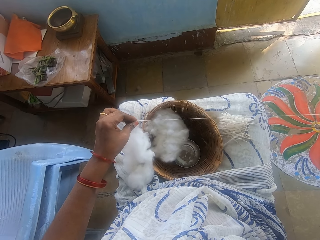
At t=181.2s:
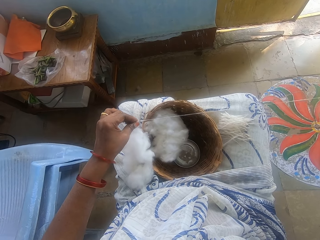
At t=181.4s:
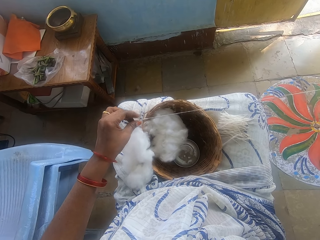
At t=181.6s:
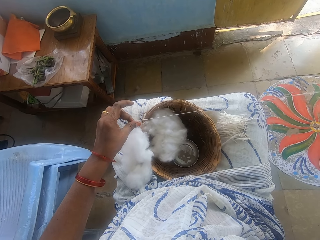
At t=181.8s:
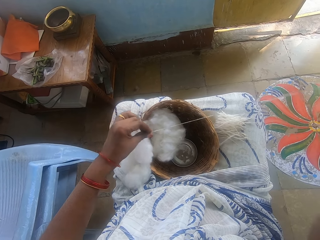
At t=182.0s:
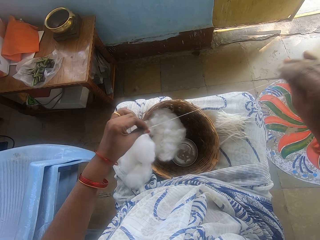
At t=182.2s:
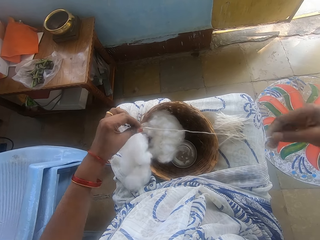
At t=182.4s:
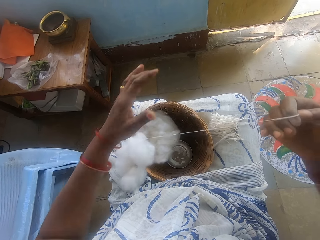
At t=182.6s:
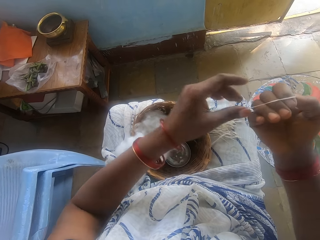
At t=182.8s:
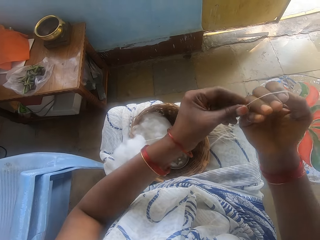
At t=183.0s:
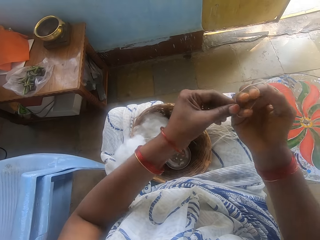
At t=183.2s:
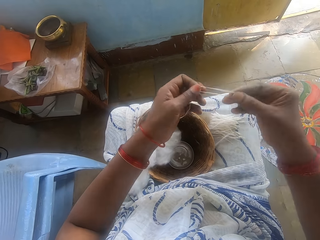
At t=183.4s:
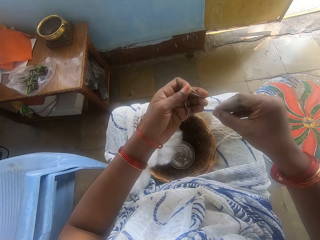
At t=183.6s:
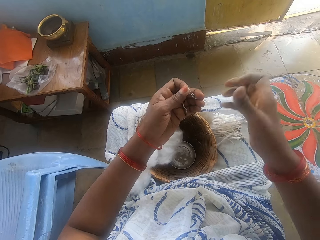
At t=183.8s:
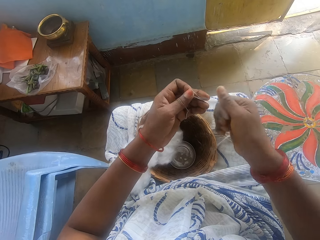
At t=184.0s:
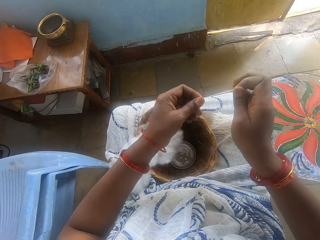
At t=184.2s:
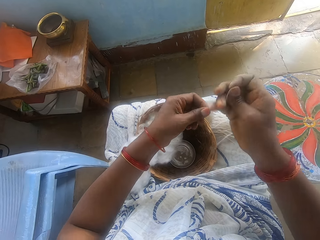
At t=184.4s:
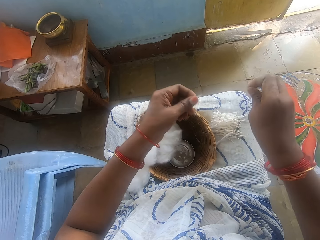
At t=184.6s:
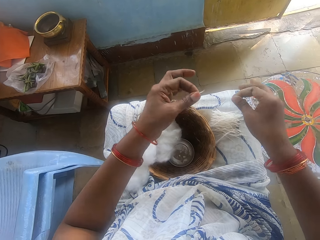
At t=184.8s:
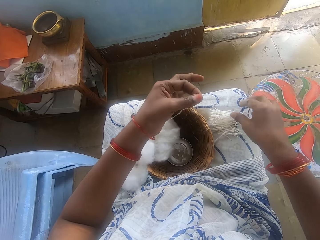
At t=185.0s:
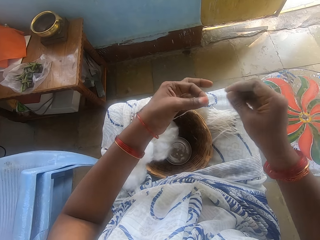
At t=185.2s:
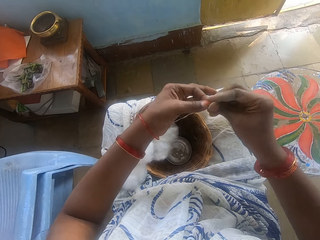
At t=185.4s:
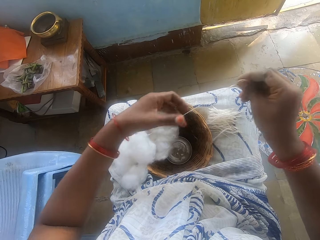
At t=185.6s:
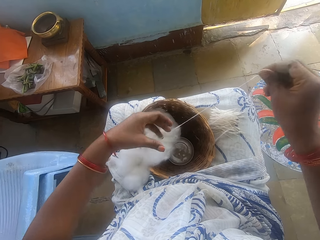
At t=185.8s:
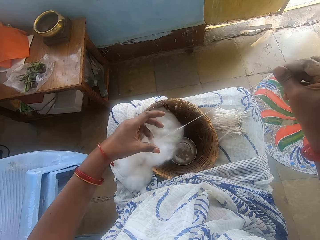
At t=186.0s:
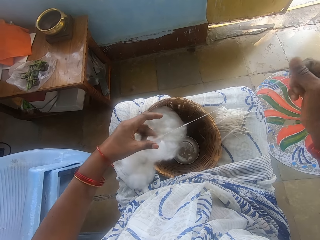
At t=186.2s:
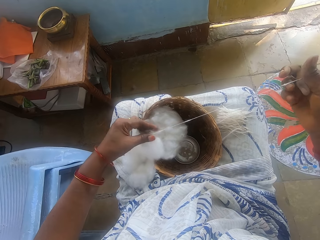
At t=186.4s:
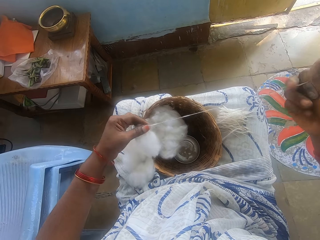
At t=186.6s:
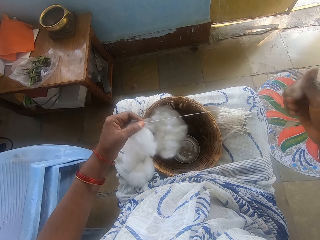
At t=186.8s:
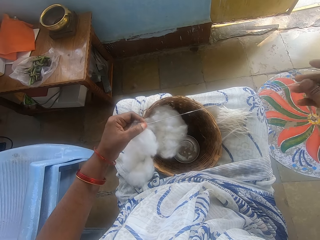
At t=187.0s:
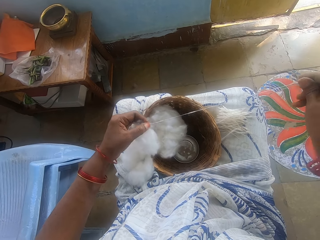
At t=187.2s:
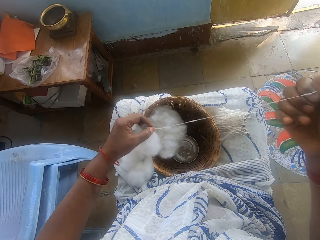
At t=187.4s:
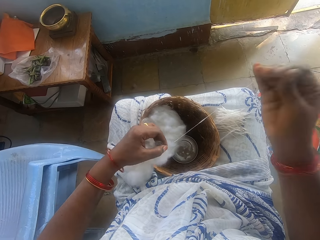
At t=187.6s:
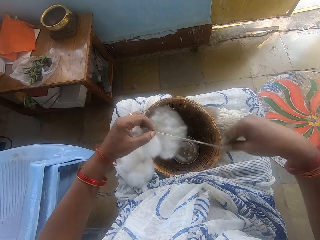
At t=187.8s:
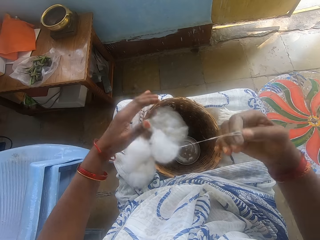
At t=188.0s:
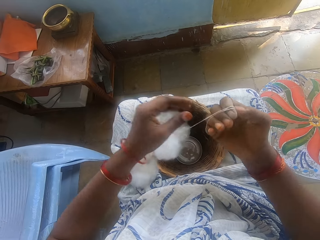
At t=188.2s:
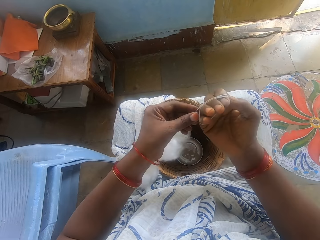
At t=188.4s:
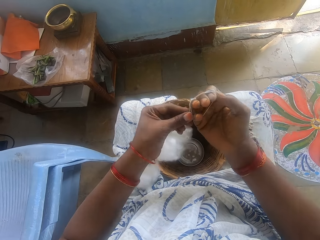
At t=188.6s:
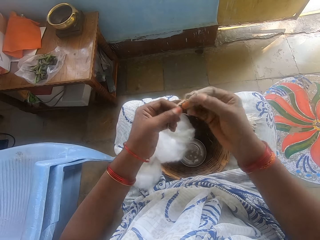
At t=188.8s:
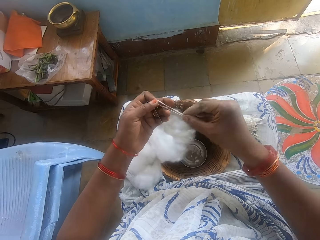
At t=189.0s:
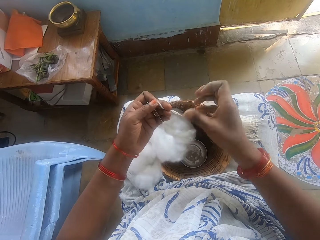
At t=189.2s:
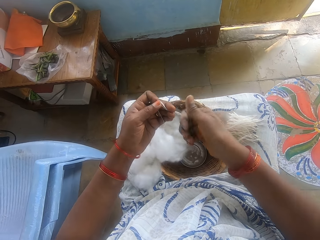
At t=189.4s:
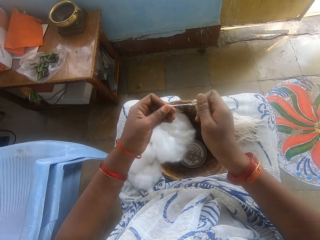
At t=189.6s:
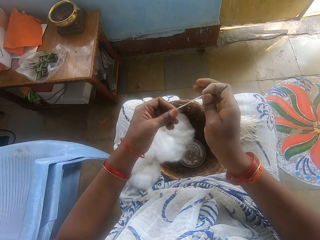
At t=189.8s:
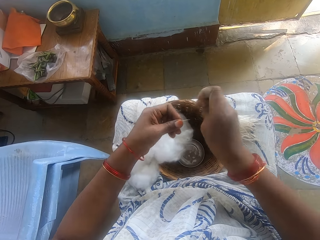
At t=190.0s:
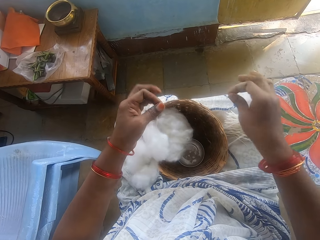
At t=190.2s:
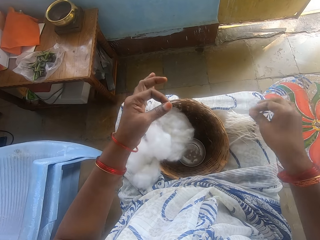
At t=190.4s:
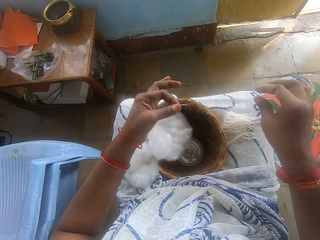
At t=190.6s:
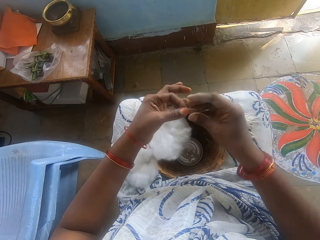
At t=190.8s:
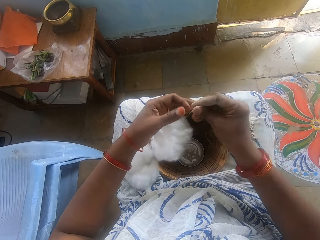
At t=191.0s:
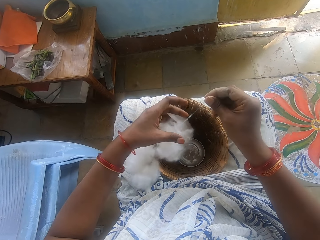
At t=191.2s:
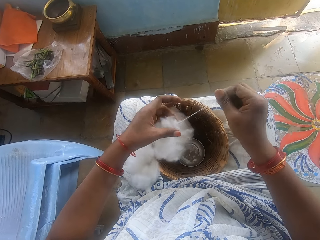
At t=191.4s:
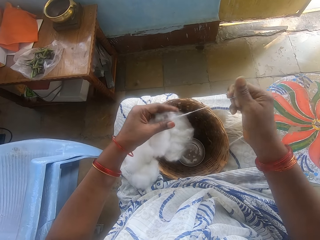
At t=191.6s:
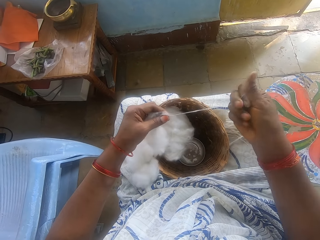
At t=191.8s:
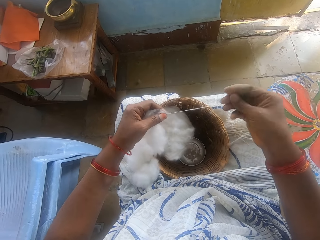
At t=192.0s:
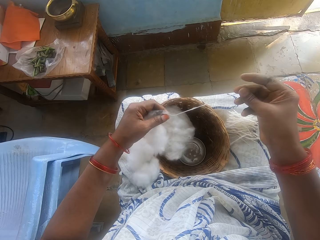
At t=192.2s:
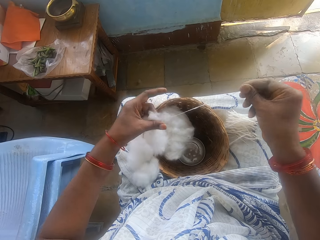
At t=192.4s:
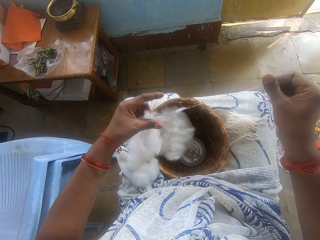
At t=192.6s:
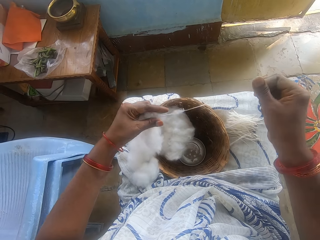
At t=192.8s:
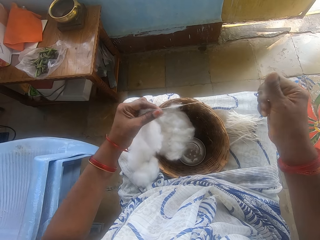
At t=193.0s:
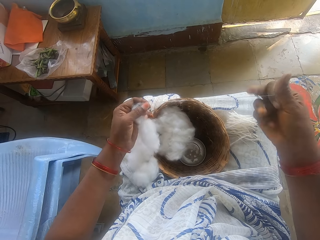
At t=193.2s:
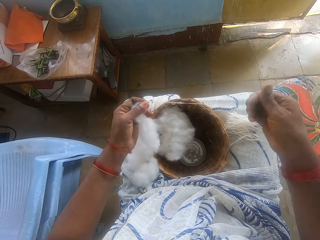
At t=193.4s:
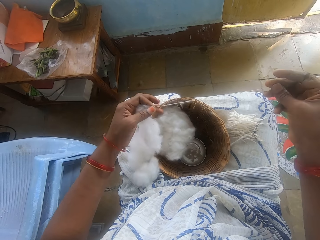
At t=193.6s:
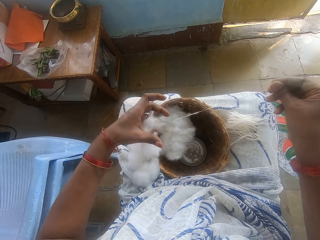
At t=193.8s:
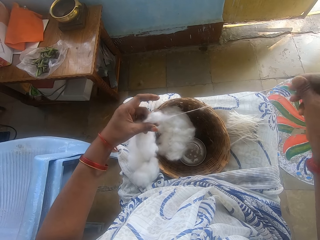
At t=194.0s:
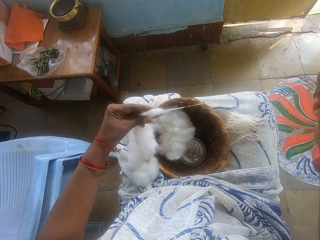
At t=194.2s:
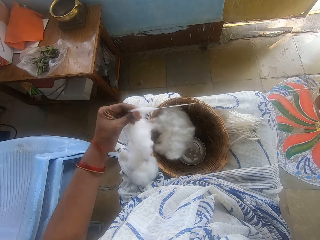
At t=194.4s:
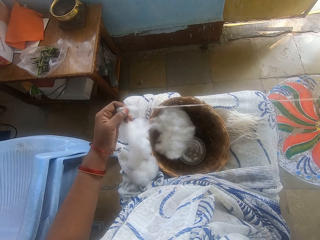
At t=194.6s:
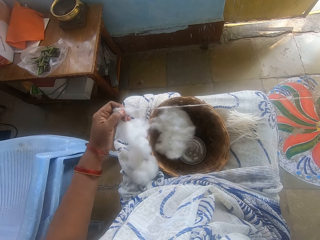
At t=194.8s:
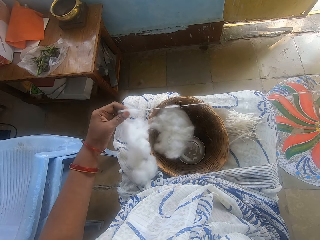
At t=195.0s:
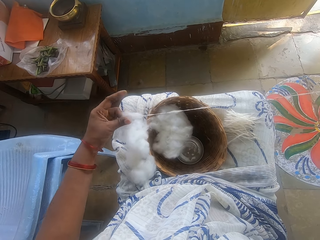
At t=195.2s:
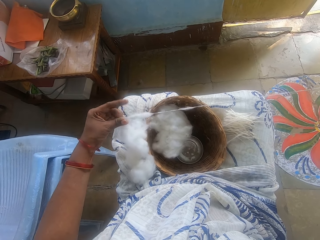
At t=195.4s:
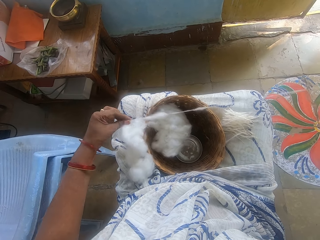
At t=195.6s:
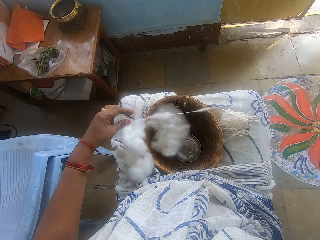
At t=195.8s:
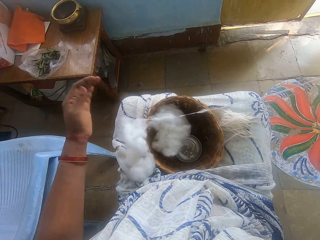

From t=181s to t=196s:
The camera wearer measures the cotton wool. She cuts the cotton wool into size. She drops the cotton wool on her lap. She threads the cotton wool. She spins the wool. She measures the cotton wool. She cuts the cotton wool into size. She drops the cotton wool on her lap. She spins the wool. She threads the cotton wool.

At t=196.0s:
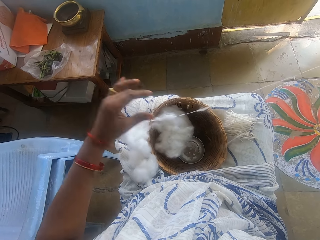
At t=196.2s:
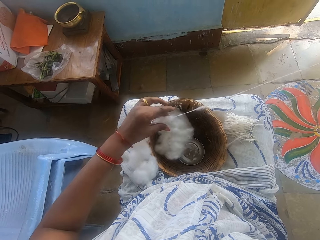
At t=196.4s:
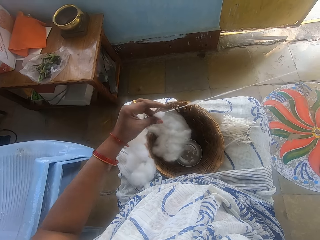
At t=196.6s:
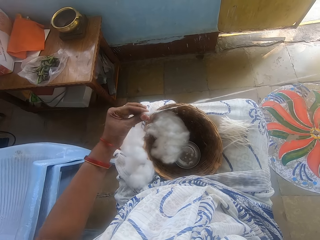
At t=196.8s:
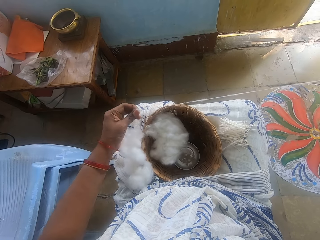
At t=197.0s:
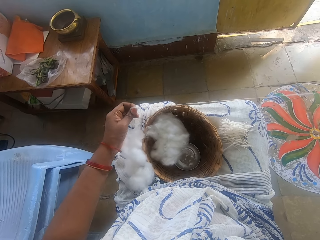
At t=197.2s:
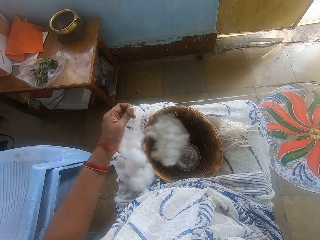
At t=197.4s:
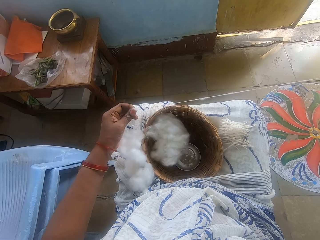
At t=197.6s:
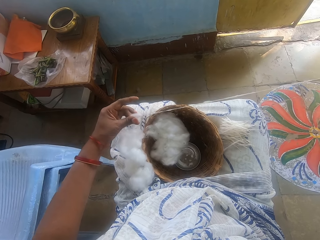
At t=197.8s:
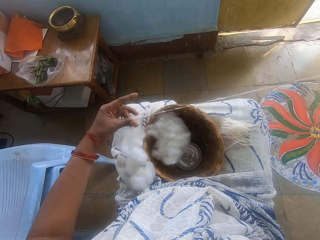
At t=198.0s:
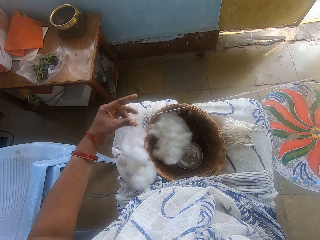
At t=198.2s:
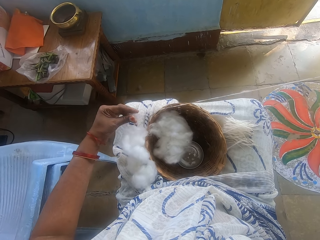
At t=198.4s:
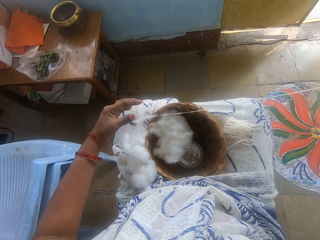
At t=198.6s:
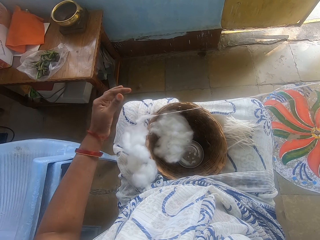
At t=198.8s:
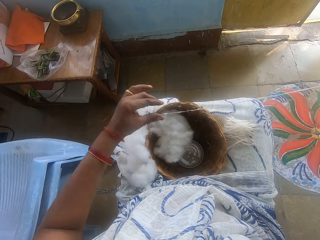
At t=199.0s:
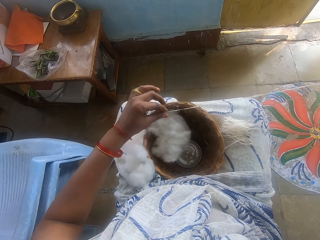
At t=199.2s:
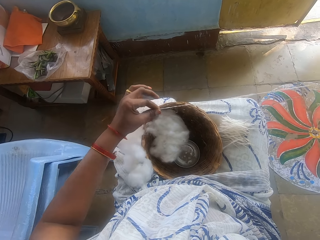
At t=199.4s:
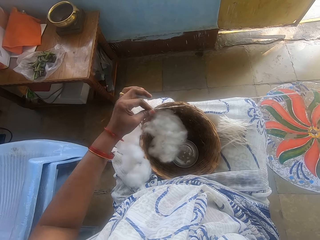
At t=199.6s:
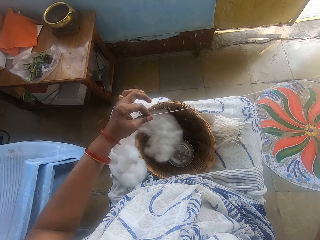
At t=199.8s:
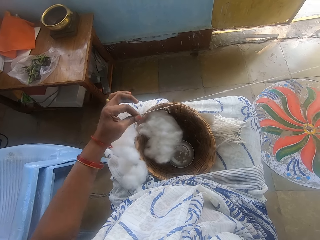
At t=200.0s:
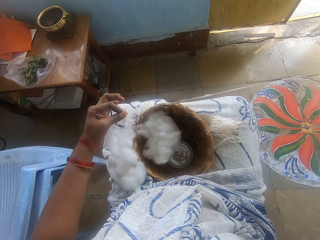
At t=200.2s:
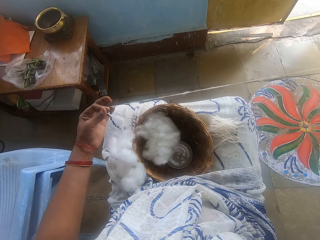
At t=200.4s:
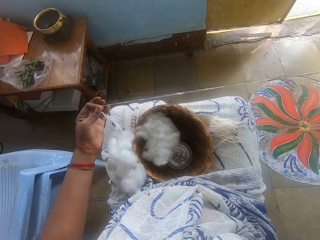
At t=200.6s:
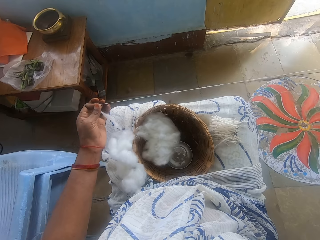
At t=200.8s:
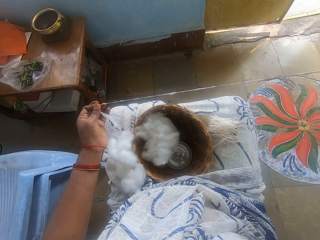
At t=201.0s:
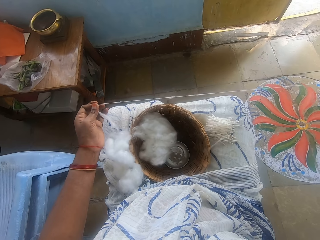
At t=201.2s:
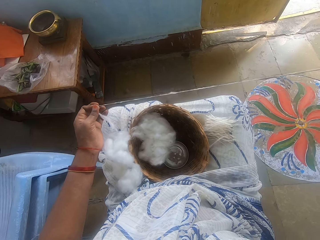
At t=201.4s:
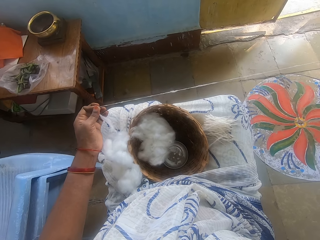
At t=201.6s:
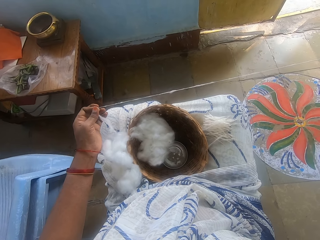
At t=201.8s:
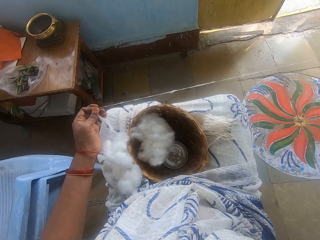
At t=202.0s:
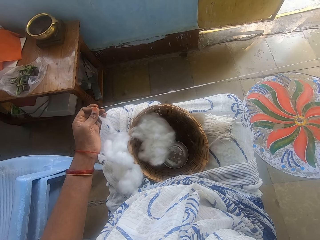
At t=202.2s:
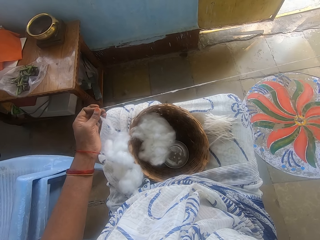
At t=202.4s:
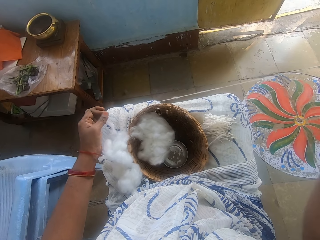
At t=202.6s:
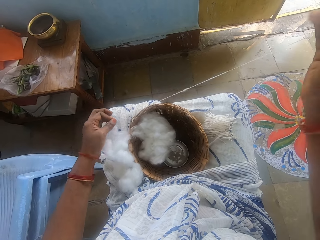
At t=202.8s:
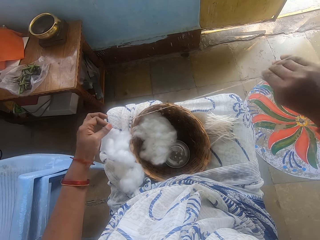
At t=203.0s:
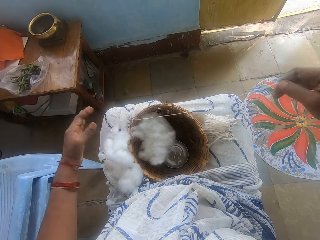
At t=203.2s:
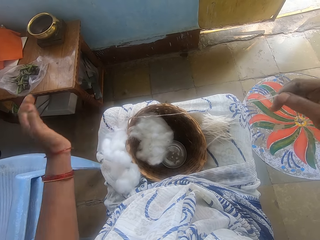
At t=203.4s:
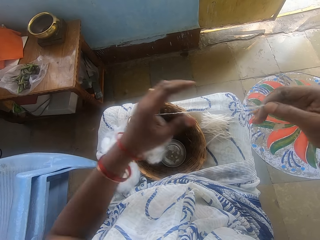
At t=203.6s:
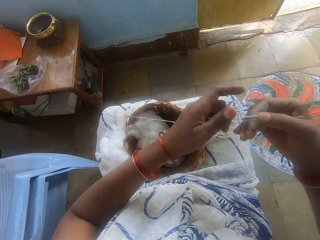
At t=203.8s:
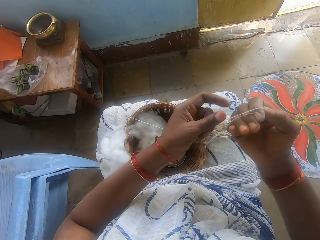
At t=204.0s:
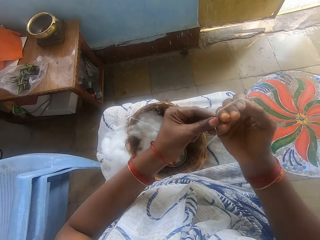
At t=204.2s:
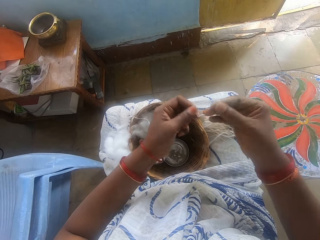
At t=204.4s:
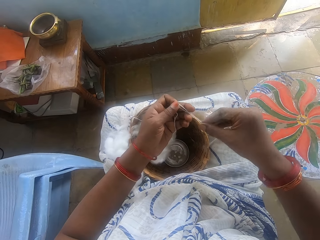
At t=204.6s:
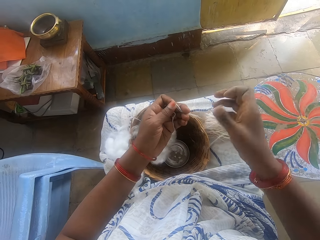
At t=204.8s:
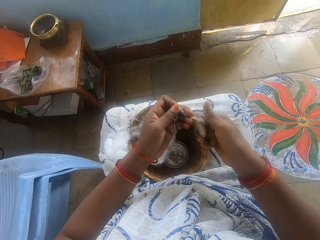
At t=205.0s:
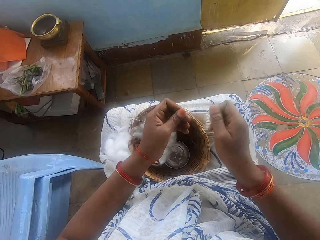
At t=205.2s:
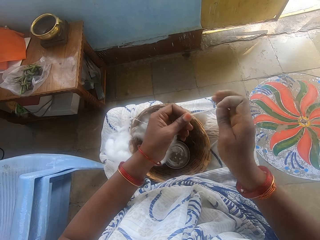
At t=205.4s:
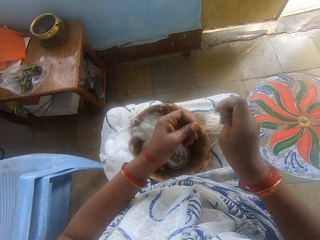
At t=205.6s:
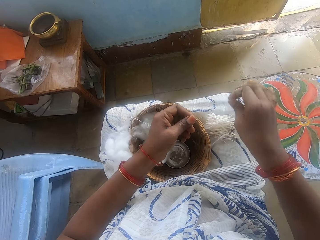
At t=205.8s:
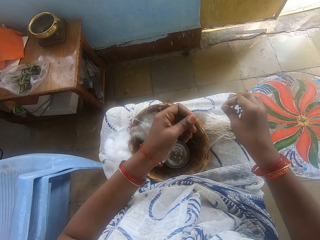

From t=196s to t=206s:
The camera wearer measures the cotton wool. They cut the cotton wool into size.
